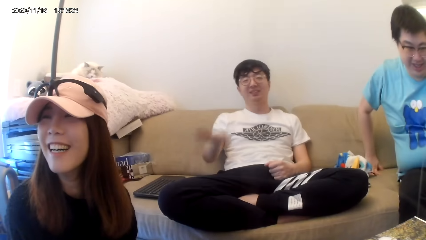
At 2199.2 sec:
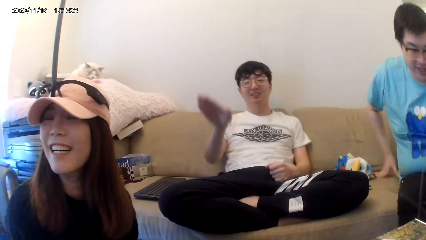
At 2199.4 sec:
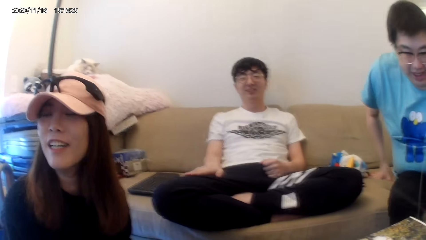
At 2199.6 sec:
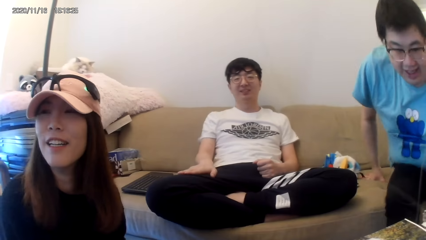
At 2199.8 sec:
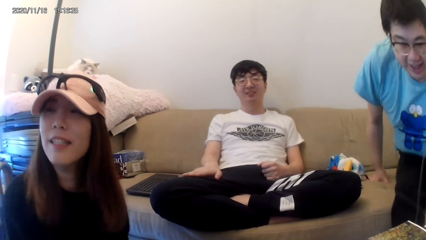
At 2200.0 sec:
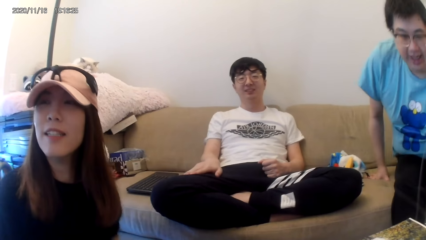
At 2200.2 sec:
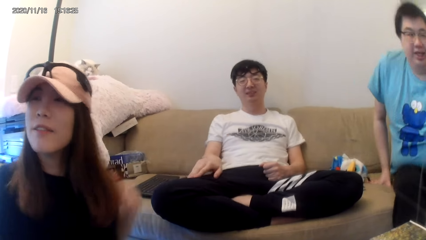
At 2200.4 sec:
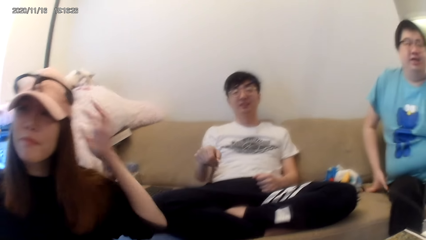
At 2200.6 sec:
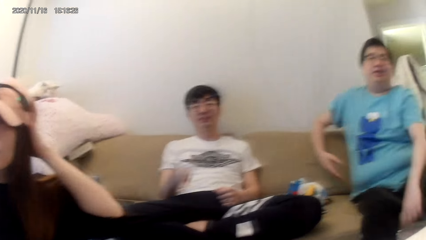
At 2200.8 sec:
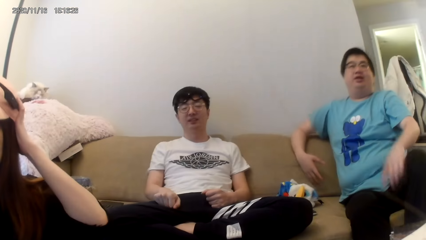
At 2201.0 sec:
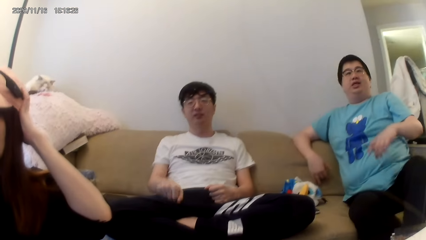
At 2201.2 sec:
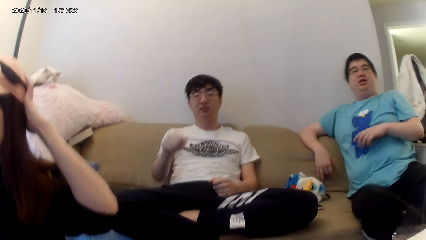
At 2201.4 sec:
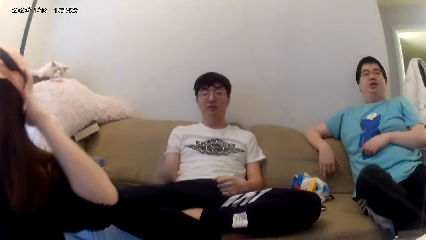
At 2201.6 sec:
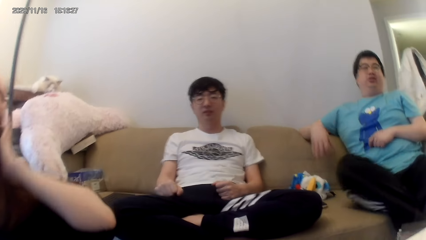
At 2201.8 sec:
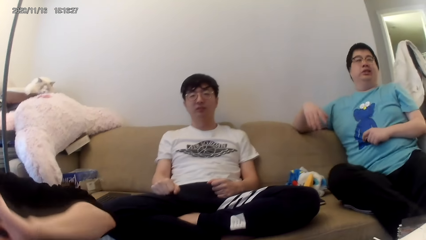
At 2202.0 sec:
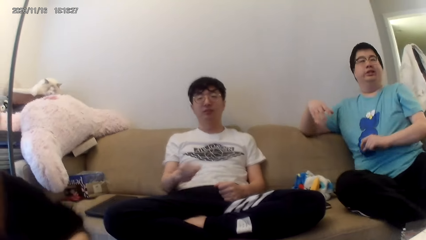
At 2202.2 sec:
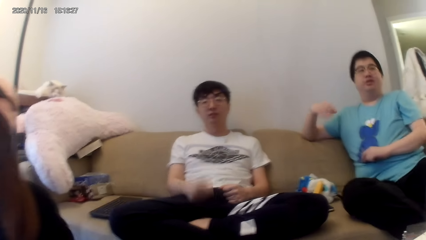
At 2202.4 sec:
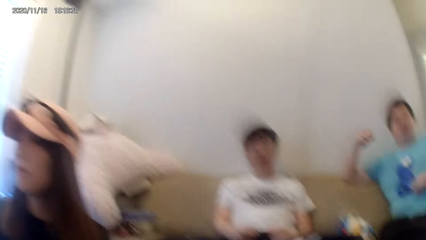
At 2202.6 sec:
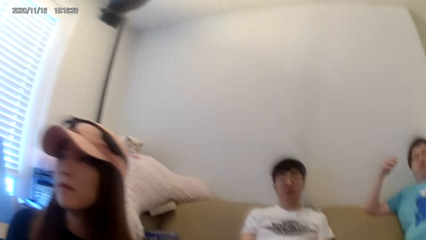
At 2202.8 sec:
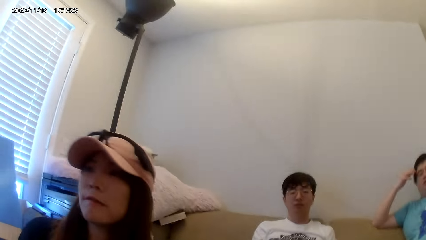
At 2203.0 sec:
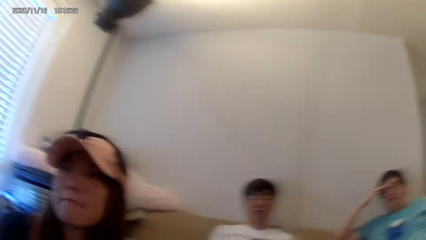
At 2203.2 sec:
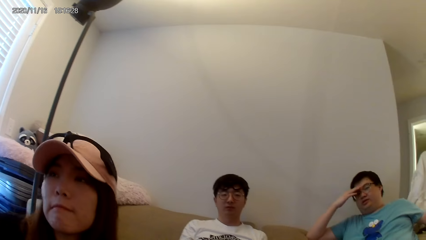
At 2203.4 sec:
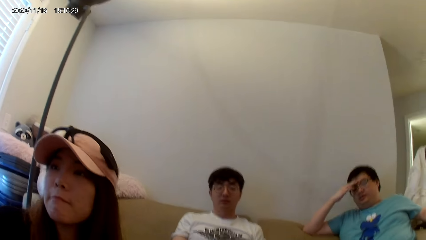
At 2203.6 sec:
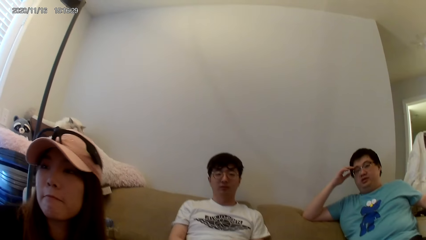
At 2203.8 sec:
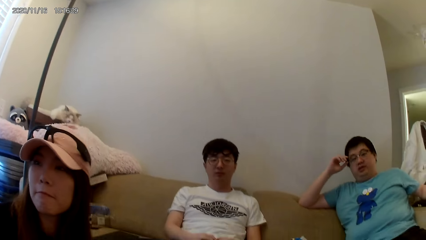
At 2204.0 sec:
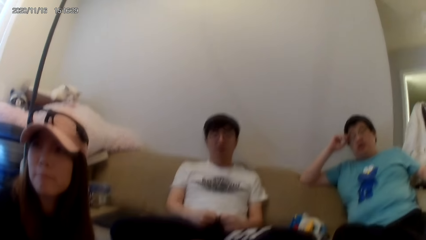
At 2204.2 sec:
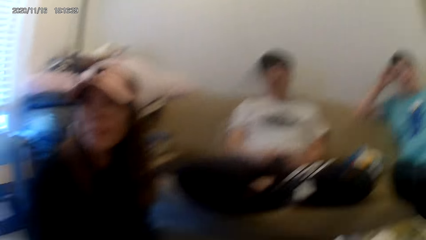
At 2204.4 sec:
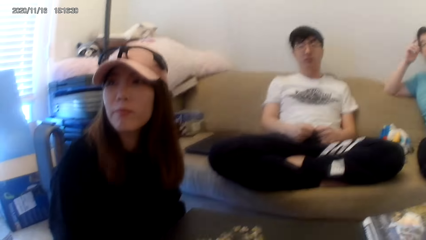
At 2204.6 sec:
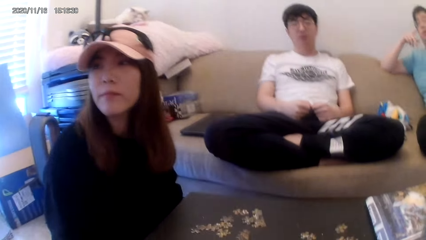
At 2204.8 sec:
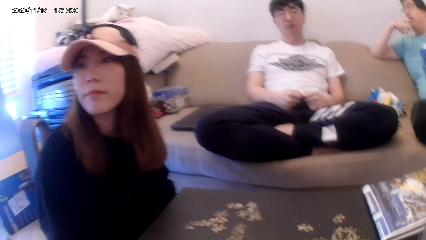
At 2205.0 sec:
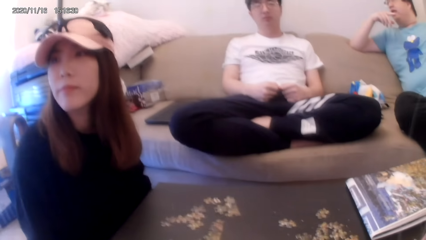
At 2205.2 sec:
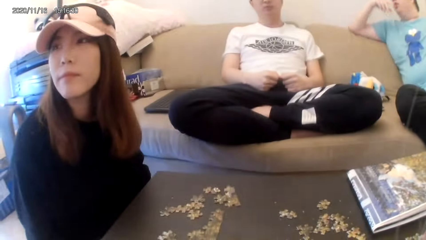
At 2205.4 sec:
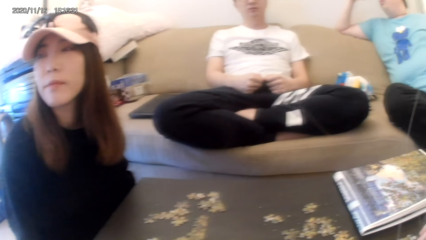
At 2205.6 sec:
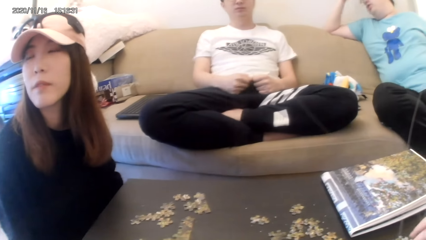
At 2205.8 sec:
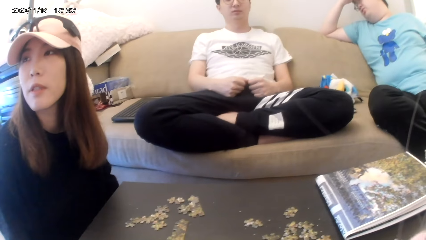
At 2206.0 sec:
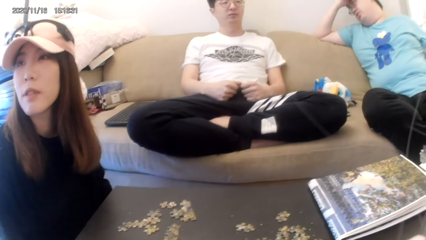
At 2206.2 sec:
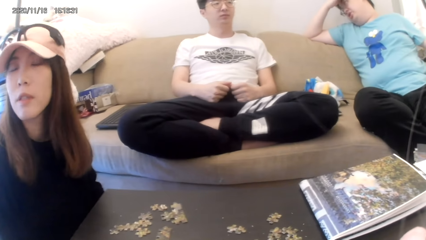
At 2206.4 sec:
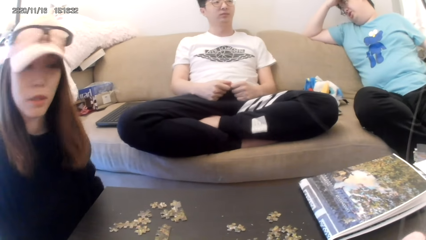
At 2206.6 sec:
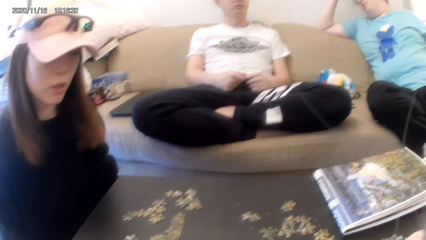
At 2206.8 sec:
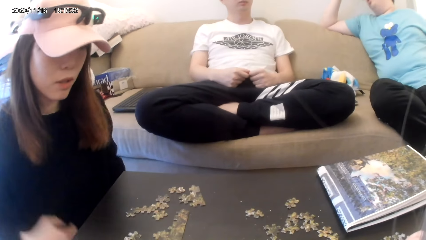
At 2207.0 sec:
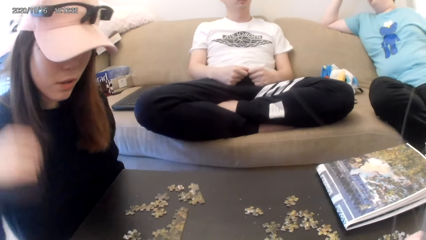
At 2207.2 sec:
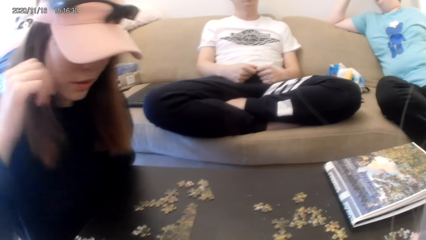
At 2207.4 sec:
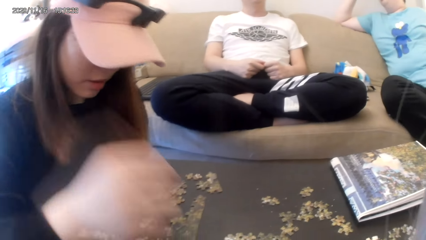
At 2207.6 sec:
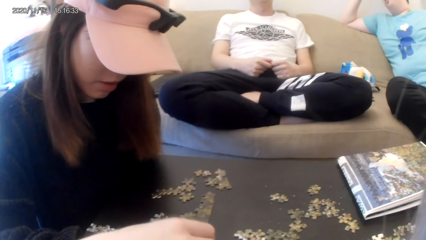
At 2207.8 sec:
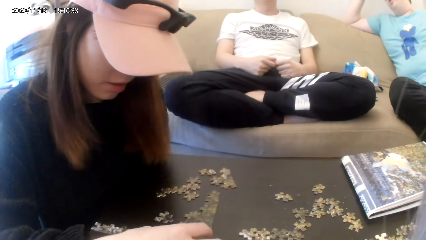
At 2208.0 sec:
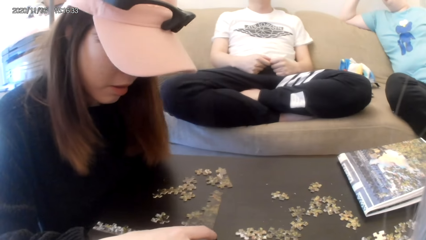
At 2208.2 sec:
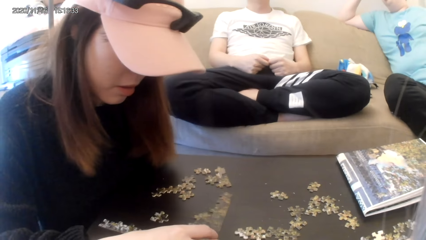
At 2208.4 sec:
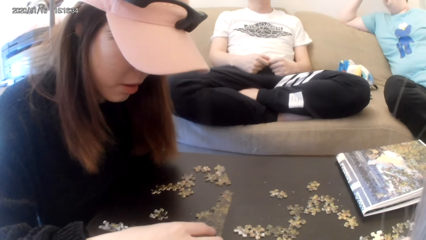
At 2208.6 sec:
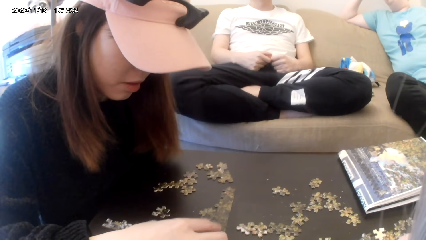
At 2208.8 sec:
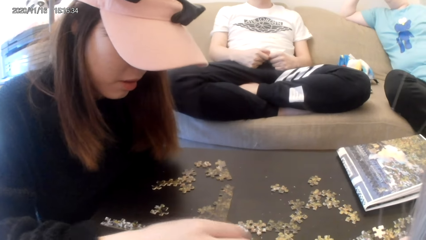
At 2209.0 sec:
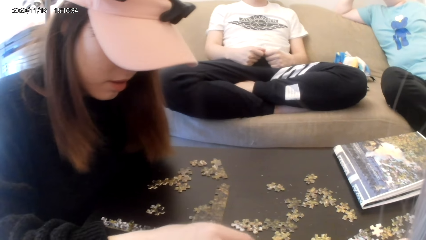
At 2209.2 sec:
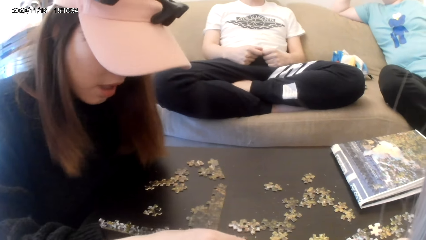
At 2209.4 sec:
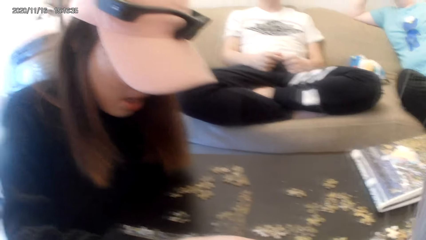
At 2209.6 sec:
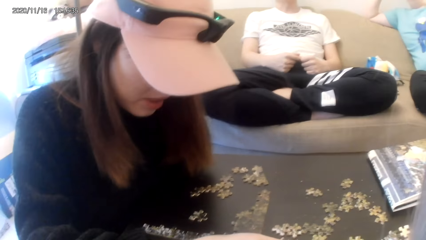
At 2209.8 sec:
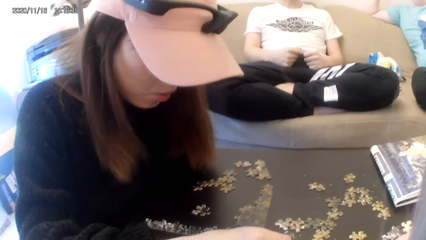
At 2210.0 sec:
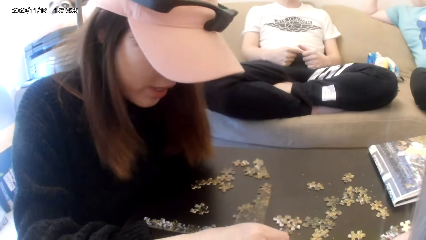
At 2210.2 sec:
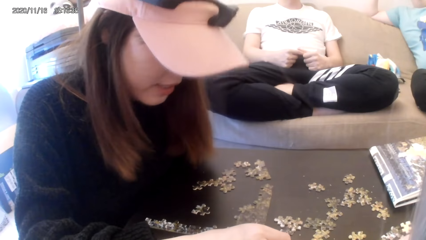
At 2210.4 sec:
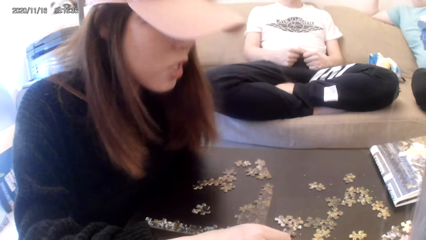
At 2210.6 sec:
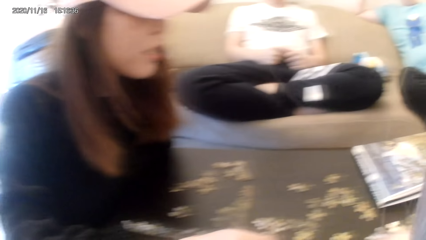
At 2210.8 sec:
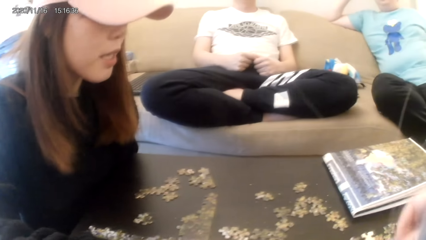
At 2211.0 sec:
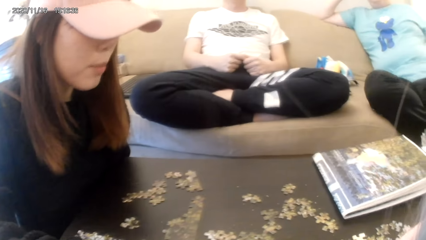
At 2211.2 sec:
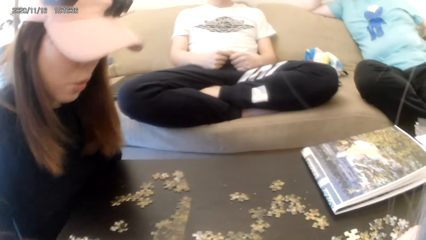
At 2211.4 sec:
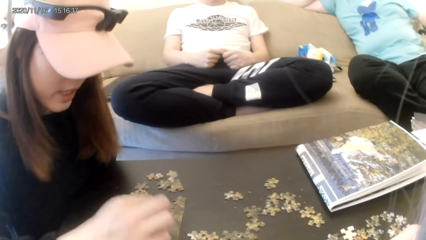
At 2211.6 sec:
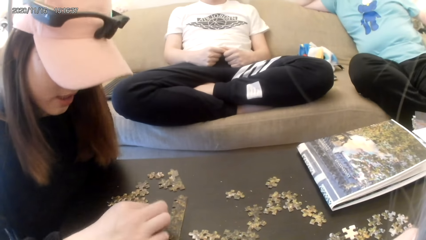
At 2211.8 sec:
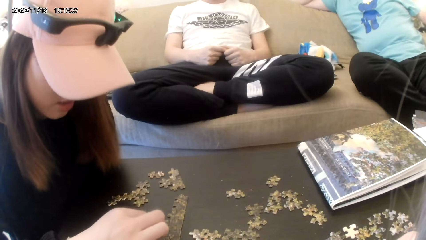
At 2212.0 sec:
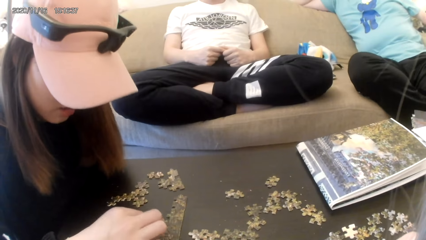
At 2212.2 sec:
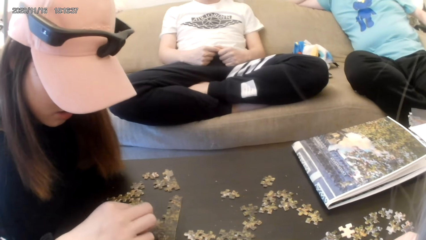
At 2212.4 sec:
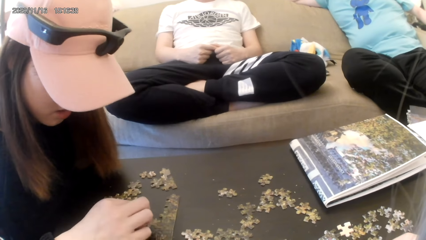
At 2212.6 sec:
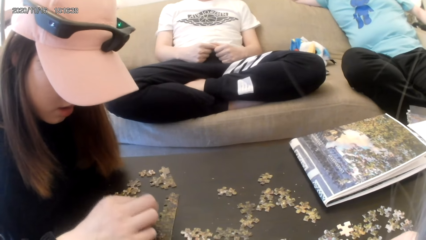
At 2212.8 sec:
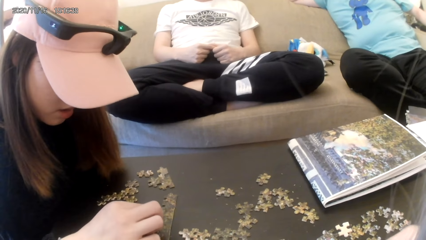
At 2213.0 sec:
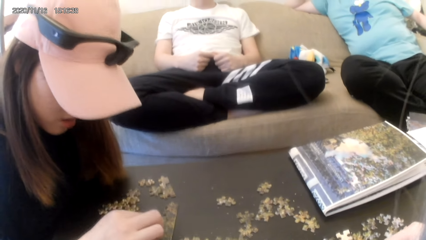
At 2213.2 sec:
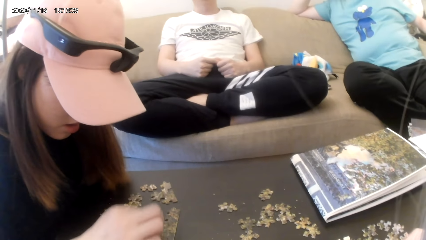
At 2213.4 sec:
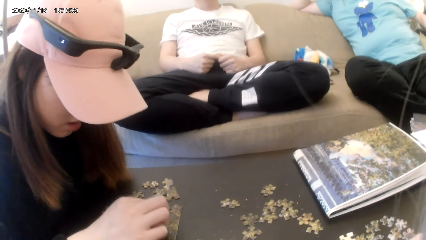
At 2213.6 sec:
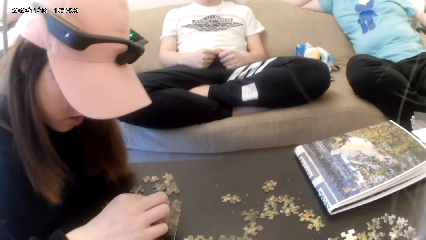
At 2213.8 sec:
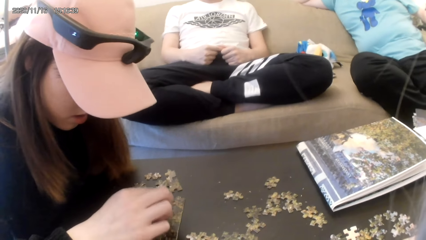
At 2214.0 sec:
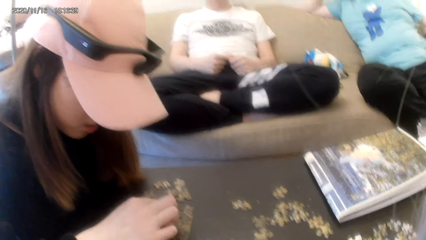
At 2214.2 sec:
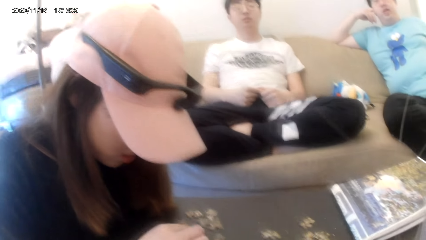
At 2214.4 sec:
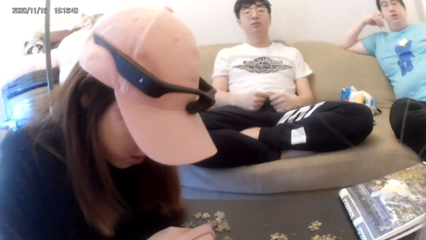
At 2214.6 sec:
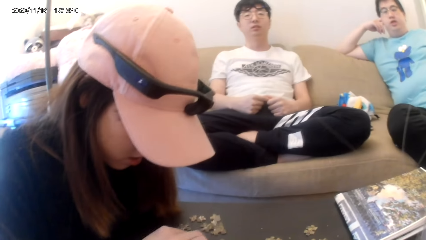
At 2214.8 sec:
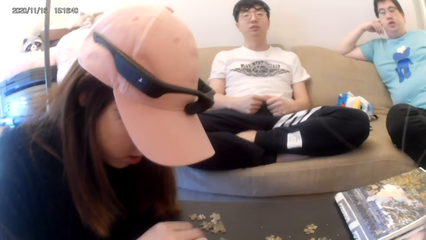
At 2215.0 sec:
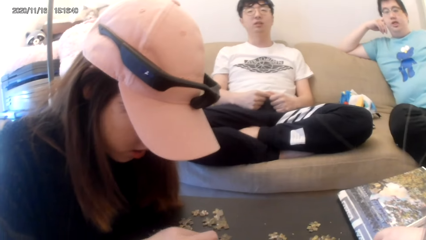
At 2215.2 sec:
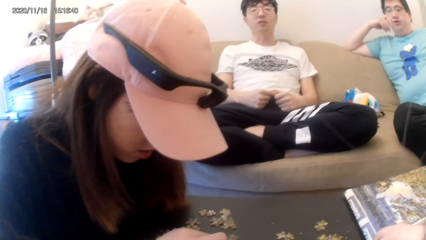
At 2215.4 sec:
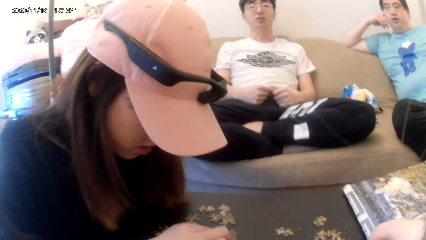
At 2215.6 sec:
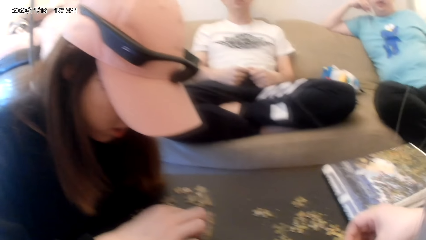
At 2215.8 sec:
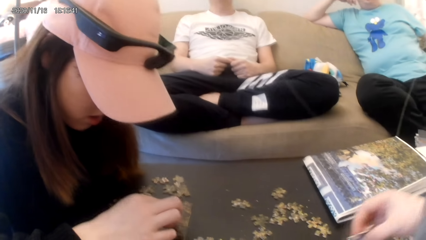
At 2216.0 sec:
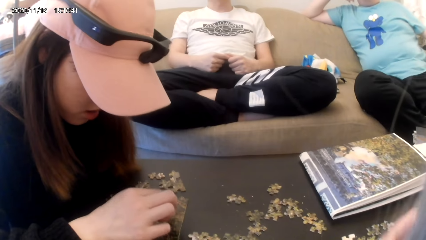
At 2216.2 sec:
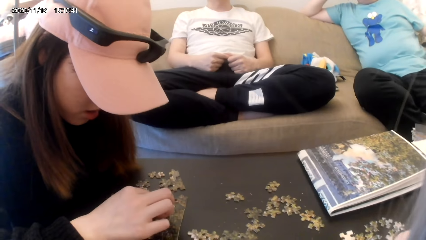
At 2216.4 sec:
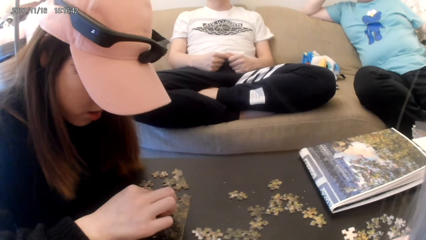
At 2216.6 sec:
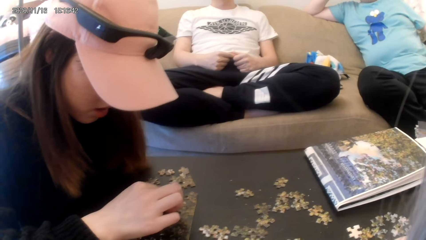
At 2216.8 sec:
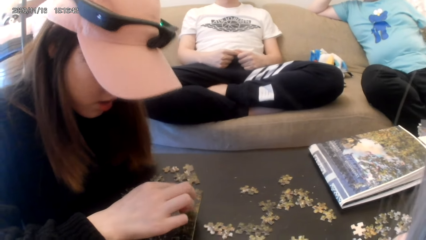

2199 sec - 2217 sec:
The camera wearer arranges the board game materials. They dialogue with a person.
